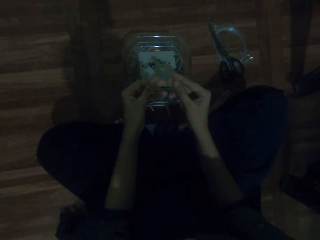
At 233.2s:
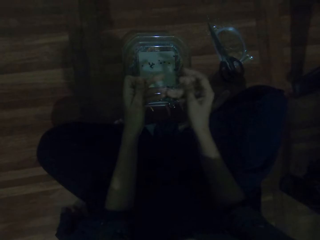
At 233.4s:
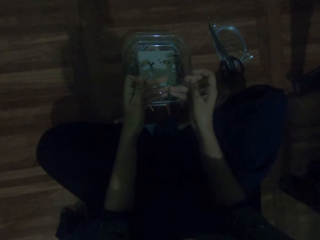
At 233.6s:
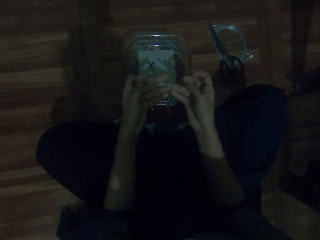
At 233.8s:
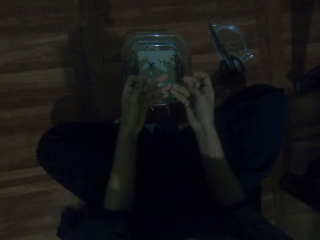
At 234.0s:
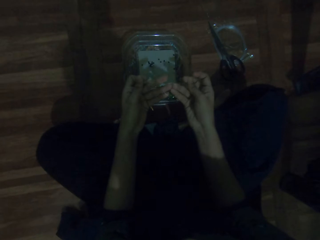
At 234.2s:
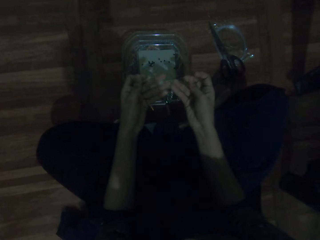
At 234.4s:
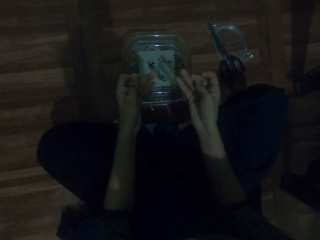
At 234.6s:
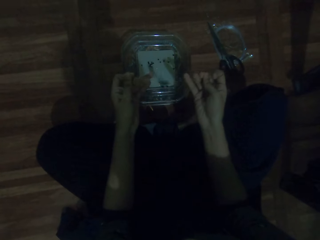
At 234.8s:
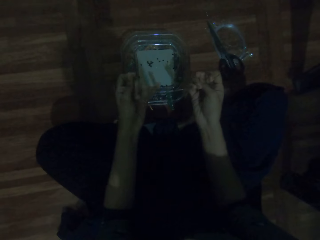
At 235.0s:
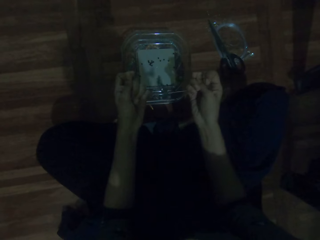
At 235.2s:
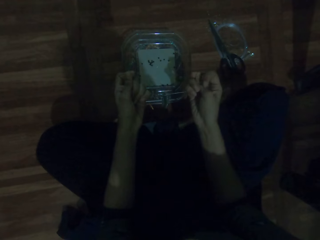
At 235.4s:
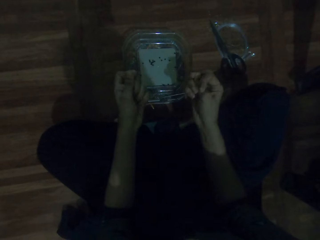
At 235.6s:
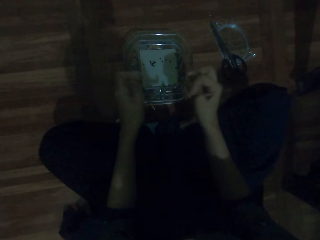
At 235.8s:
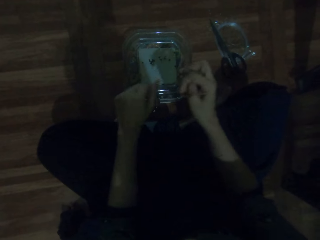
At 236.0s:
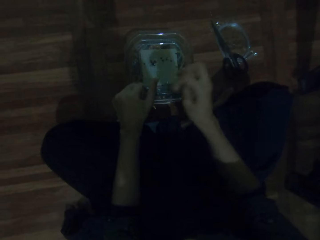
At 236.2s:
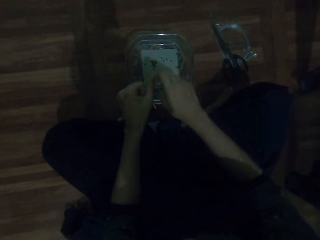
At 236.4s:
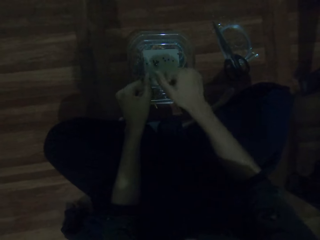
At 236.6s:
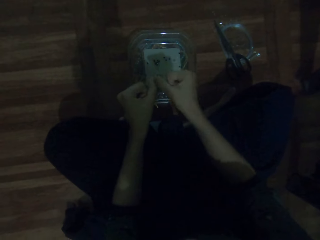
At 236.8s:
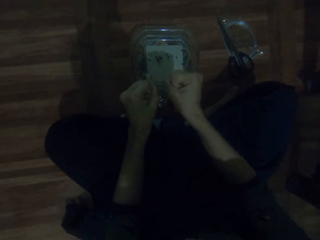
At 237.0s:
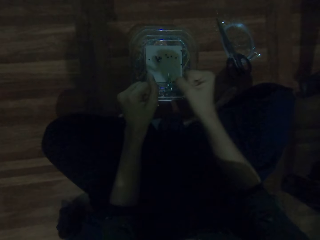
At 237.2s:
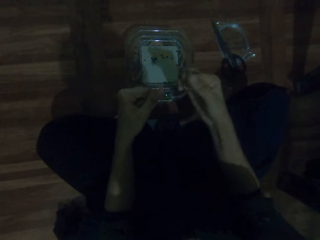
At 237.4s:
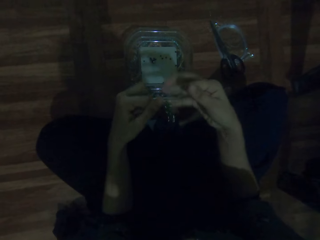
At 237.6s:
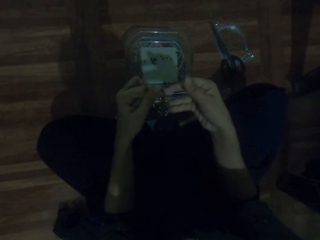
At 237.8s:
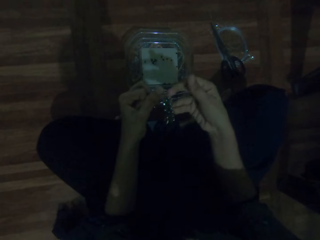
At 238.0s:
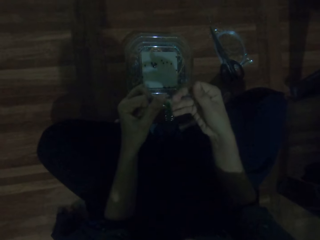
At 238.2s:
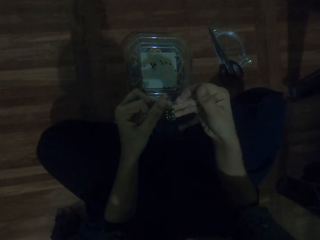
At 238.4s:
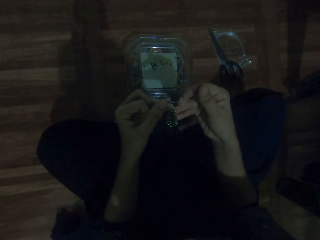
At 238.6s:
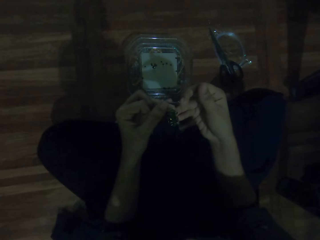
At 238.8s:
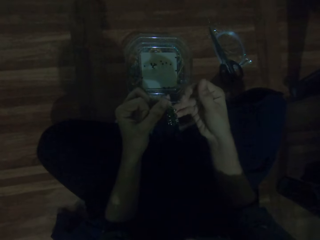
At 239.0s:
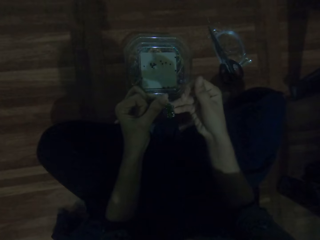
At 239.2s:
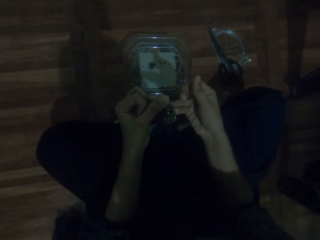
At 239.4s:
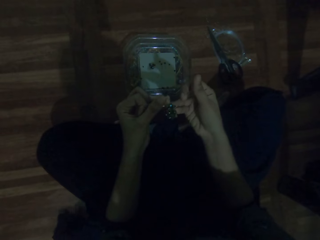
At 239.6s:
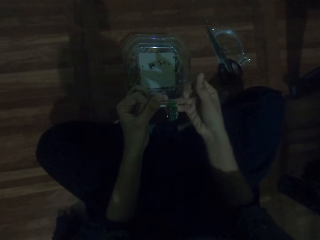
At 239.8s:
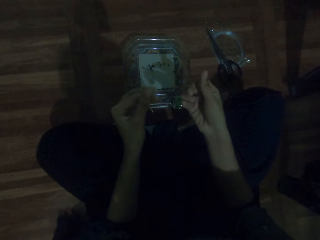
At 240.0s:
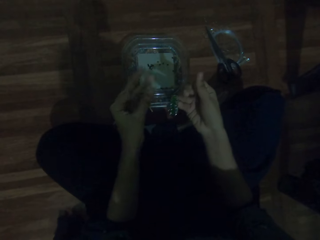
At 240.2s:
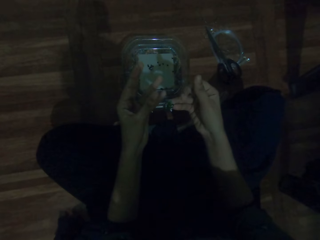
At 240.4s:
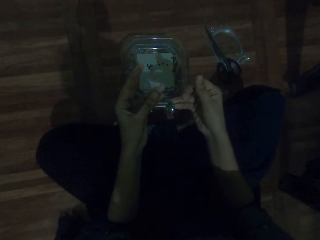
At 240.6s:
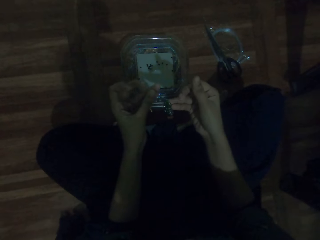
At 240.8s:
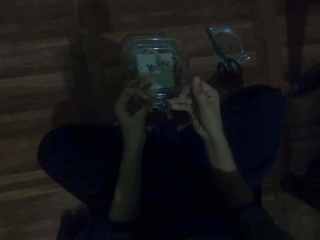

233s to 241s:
The camera wearer adjusts the thread. They pull the beading wire.

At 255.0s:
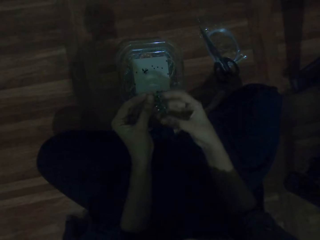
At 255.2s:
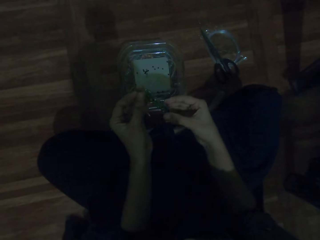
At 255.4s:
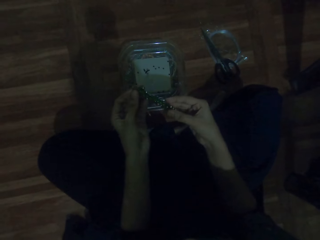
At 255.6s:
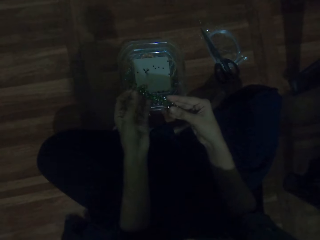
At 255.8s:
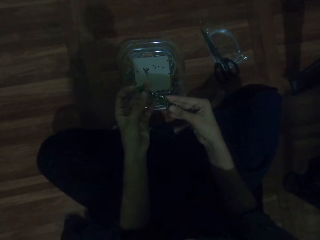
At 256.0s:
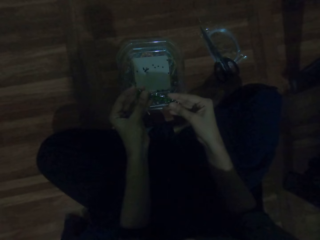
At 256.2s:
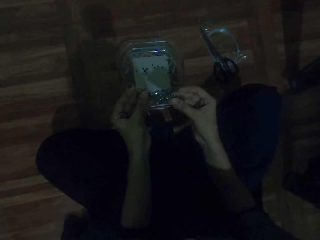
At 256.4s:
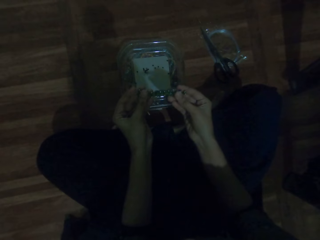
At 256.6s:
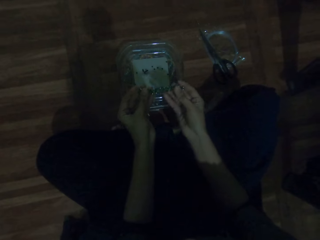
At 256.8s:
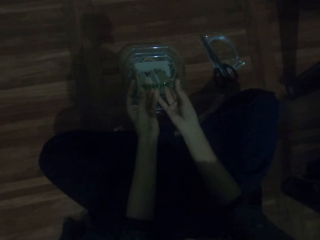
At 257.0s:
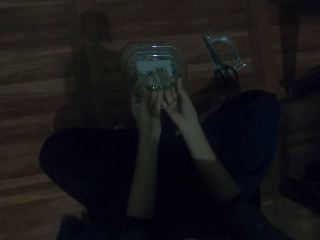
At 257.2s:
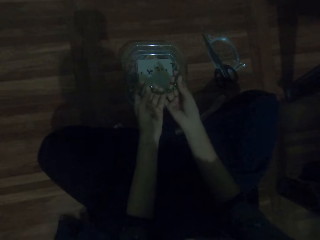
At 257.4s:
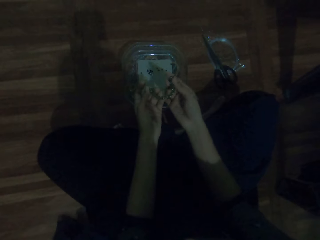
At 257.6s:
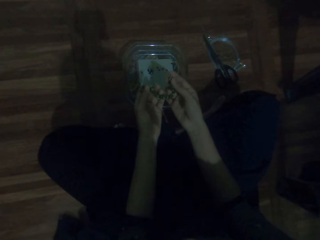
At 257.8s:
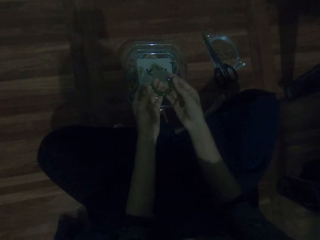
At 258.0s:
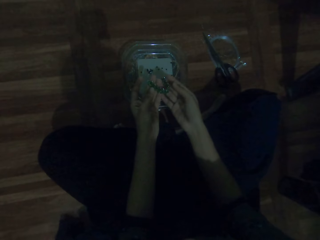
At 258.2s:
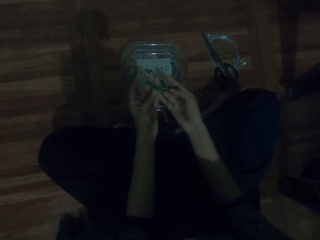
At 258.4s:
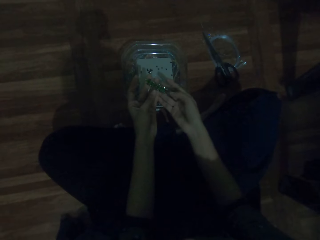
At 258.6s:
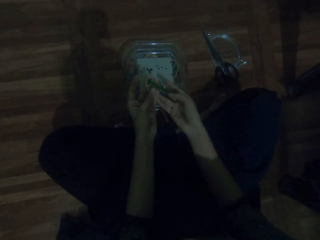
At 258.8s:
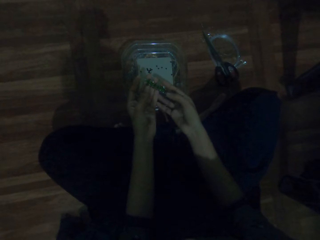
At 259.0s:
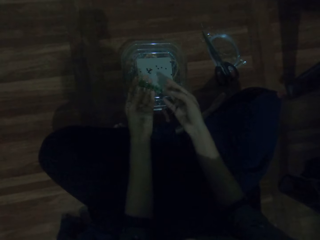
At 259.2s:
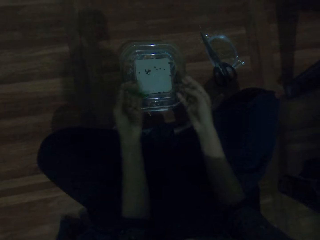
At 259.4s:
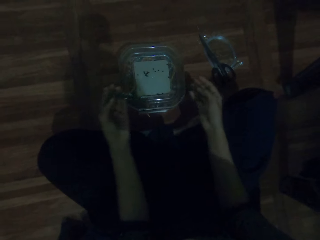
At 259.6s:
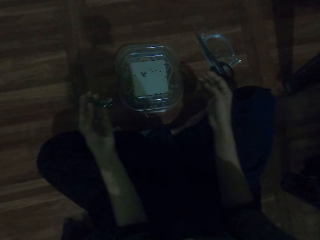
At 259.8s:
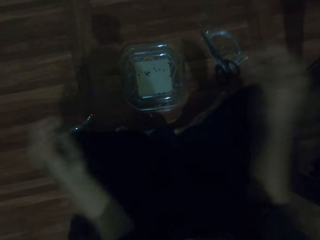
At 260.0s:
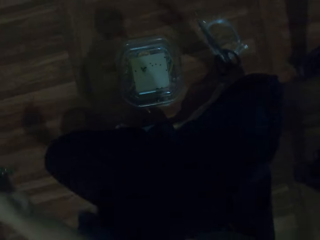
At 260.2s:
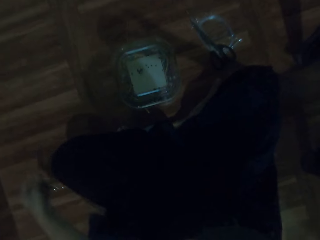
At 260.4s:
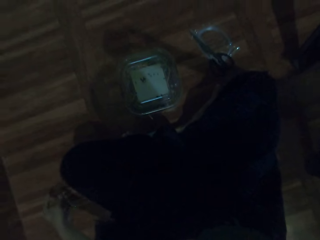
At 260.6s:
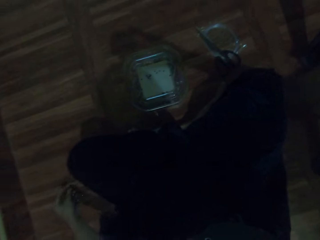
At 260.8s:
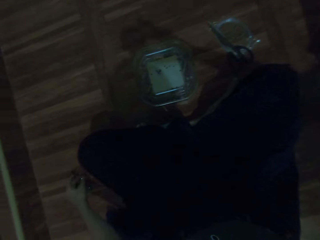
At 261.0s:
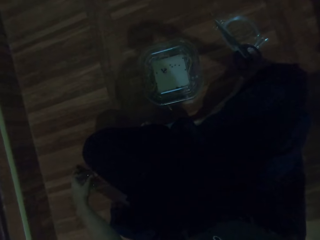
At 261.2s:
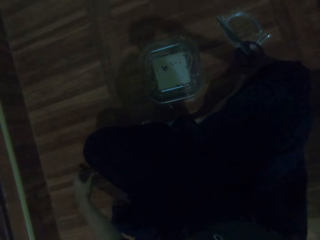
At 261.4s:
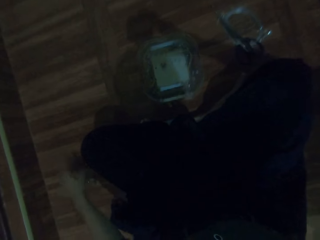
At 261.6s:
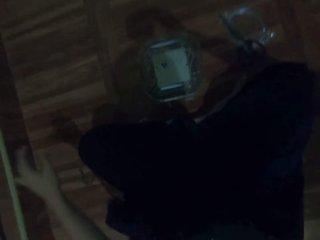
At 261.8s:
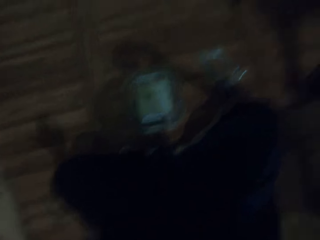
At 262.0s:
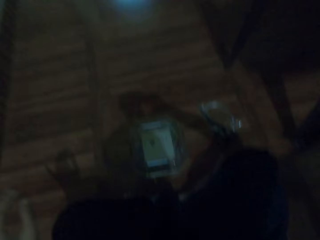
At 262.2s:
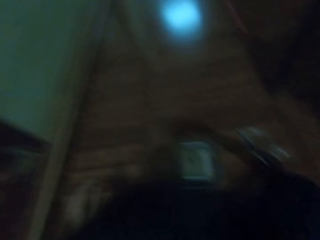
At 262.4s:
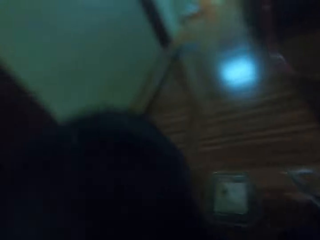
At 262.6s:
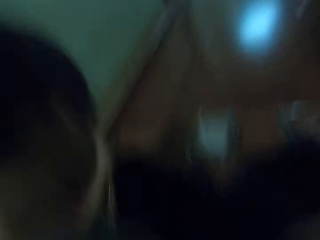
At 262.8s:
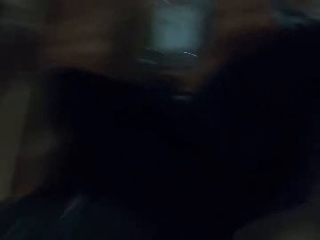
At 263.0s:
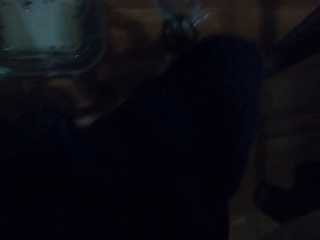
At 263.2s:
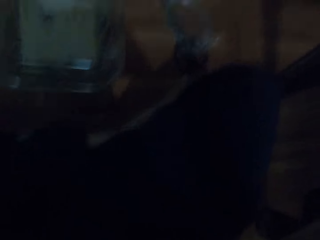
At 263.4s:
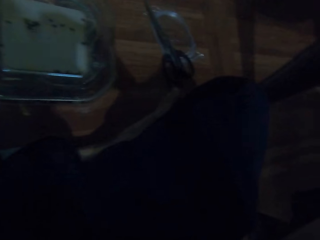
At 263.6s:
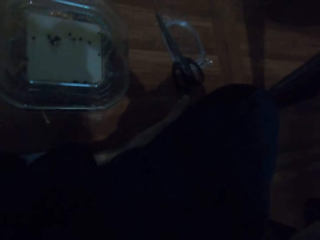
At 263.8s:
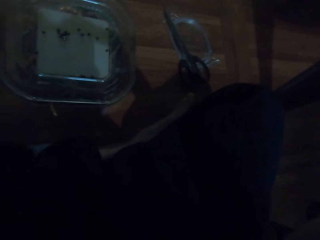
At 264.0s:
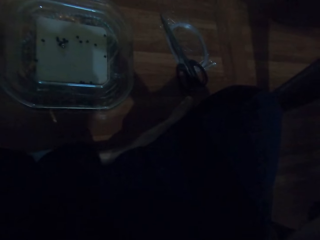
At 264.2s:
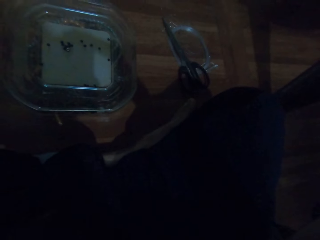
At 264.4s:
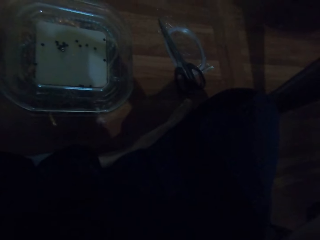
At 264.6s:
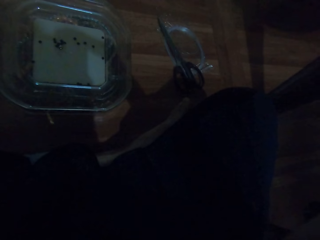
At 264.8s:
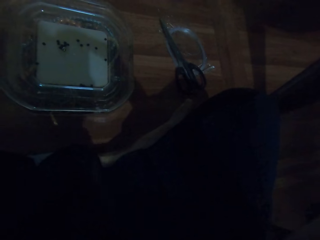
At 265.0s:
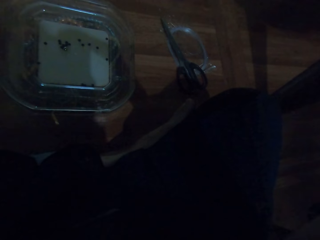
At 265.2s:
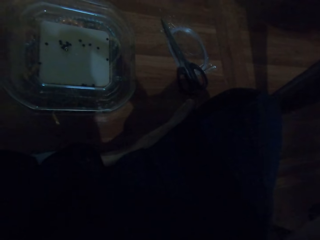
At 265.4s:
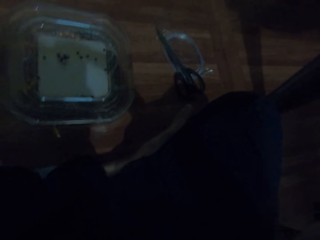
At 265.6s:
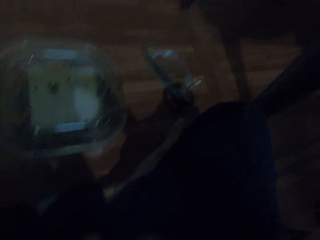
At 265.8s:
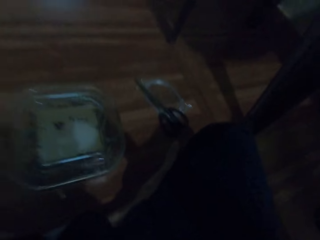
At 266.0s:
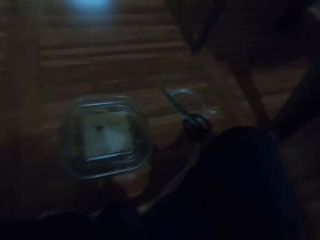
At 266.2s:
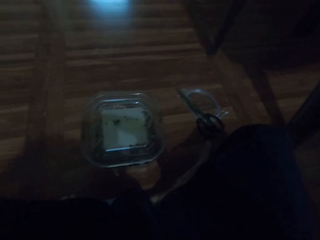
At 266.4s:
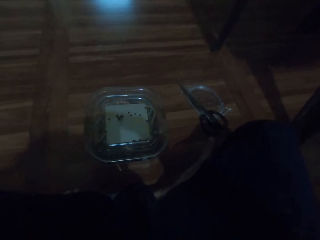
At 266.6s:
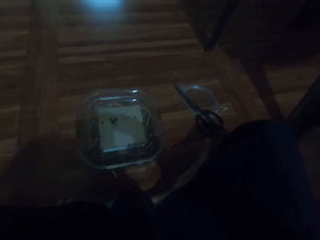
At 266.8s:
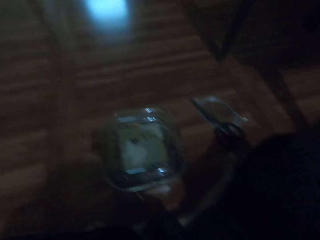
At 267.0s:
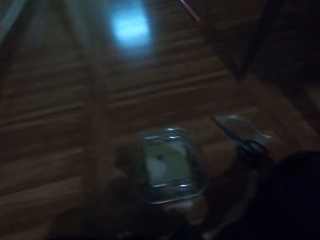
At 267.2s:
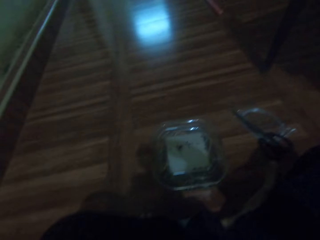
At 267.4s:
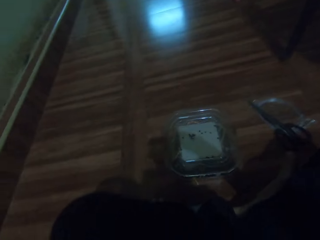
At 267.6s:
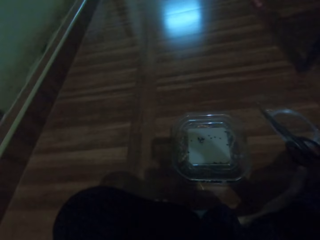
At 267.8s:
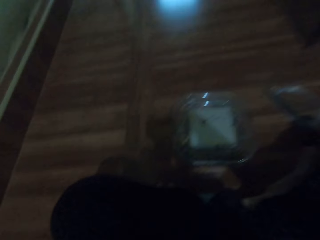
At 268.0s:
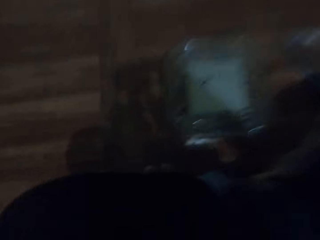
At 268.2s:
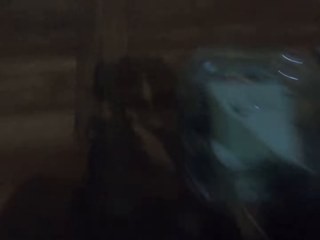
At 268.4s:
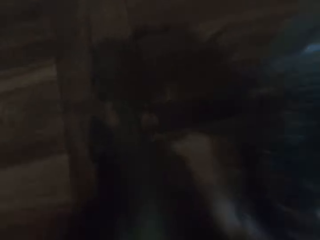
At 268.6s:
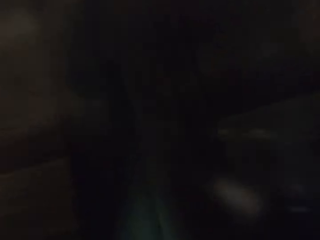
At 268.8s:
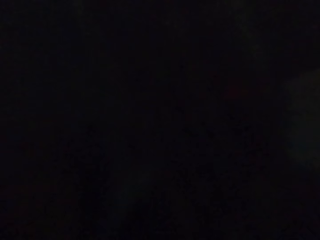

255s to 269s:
The camera wearer looks at the bracelet. They place the bracelet on the floor, touch the camera and raise the hand. They interact with a person.
